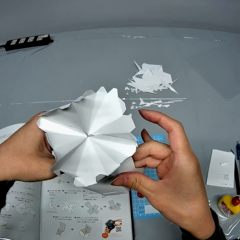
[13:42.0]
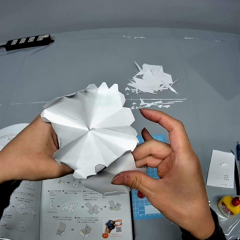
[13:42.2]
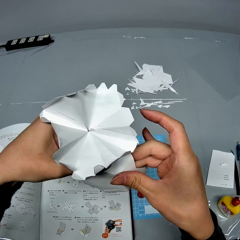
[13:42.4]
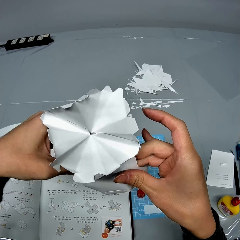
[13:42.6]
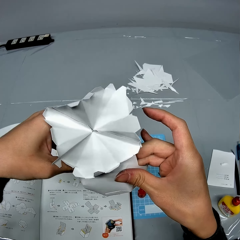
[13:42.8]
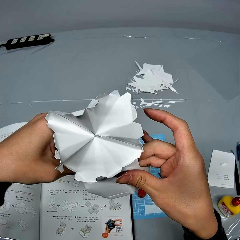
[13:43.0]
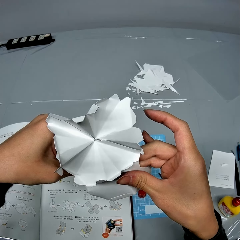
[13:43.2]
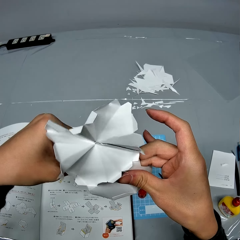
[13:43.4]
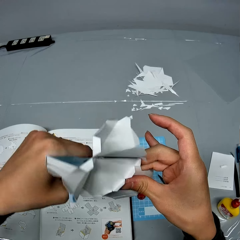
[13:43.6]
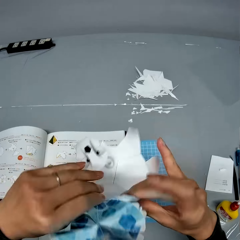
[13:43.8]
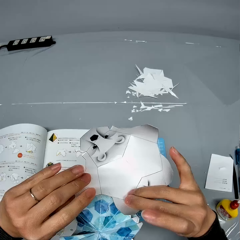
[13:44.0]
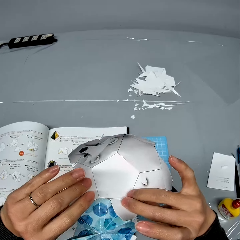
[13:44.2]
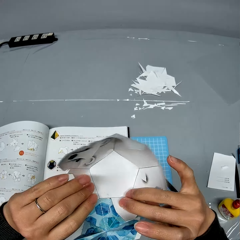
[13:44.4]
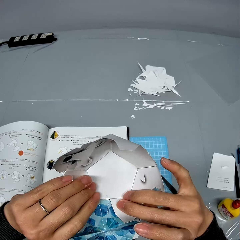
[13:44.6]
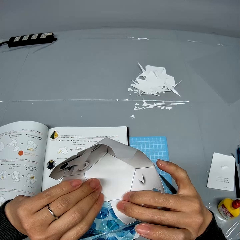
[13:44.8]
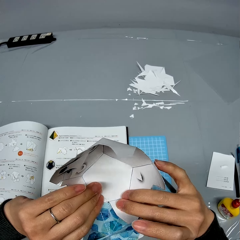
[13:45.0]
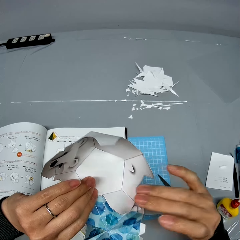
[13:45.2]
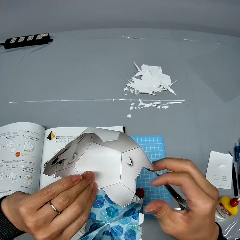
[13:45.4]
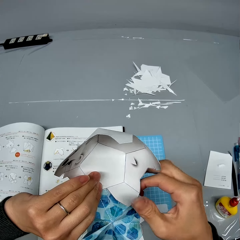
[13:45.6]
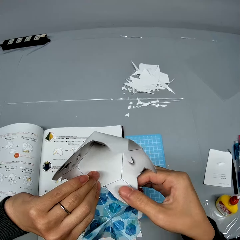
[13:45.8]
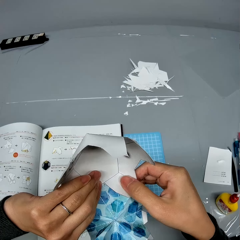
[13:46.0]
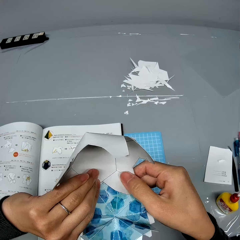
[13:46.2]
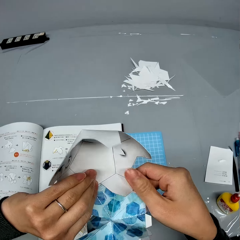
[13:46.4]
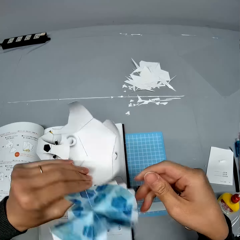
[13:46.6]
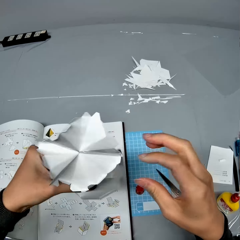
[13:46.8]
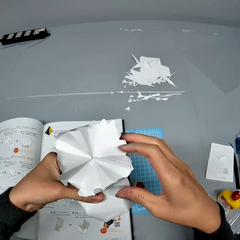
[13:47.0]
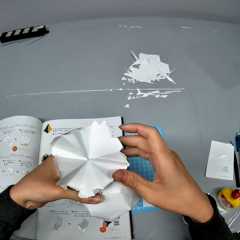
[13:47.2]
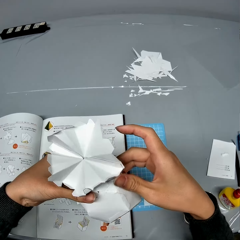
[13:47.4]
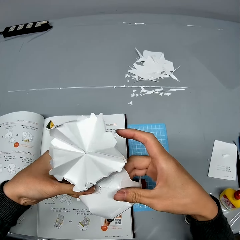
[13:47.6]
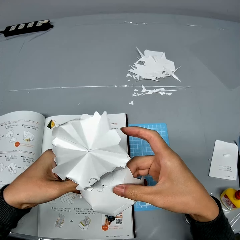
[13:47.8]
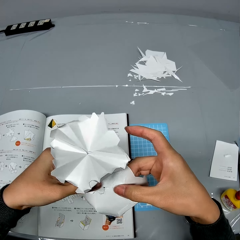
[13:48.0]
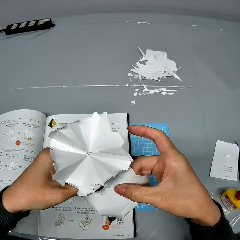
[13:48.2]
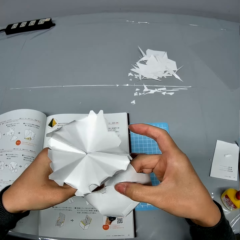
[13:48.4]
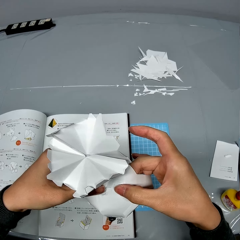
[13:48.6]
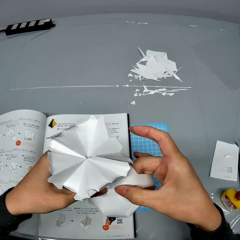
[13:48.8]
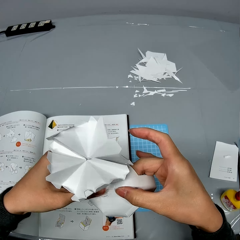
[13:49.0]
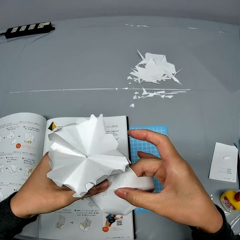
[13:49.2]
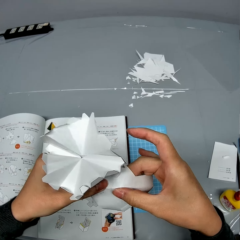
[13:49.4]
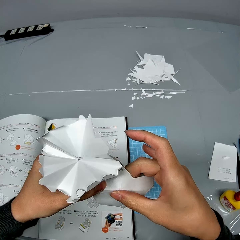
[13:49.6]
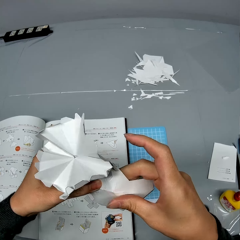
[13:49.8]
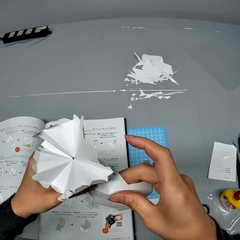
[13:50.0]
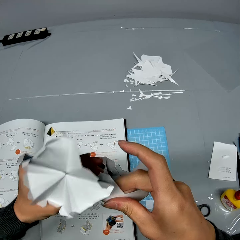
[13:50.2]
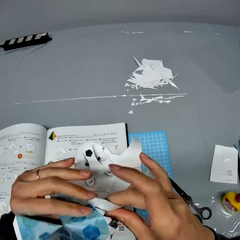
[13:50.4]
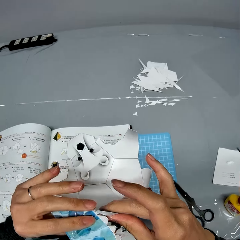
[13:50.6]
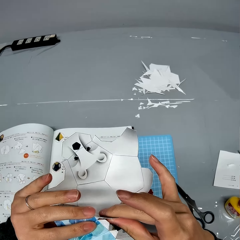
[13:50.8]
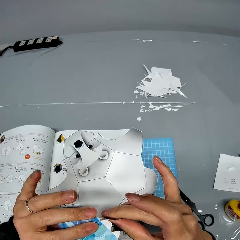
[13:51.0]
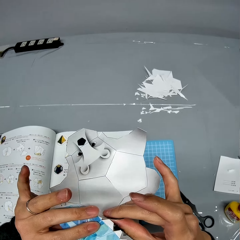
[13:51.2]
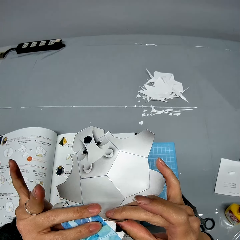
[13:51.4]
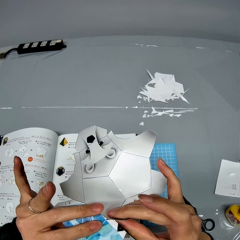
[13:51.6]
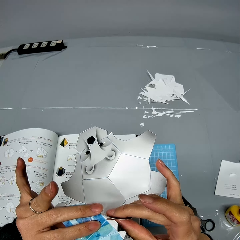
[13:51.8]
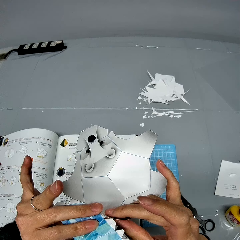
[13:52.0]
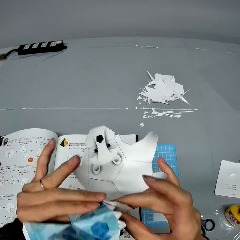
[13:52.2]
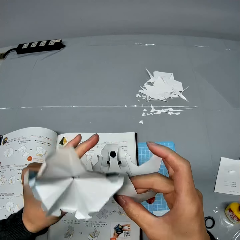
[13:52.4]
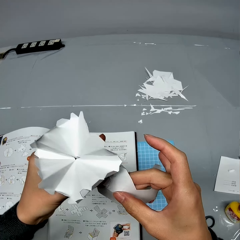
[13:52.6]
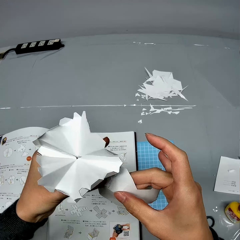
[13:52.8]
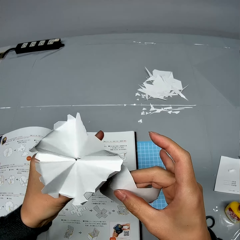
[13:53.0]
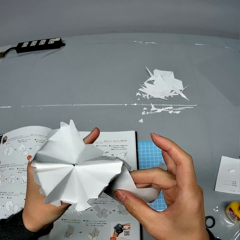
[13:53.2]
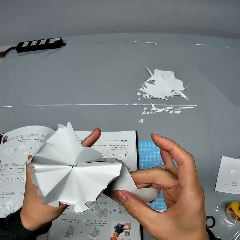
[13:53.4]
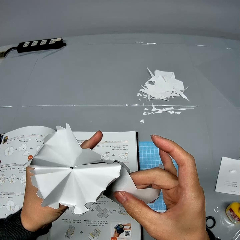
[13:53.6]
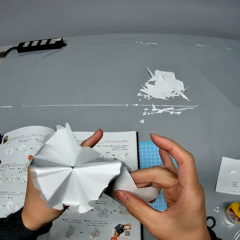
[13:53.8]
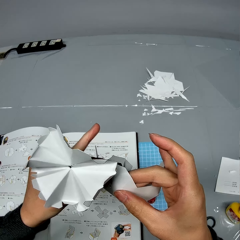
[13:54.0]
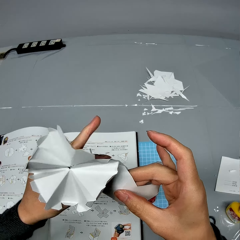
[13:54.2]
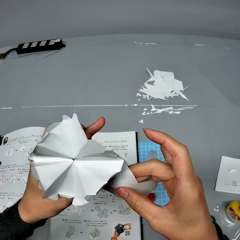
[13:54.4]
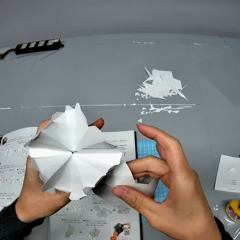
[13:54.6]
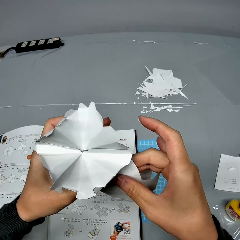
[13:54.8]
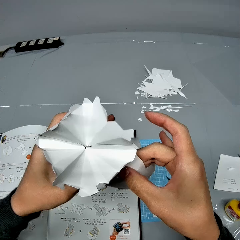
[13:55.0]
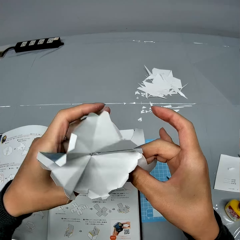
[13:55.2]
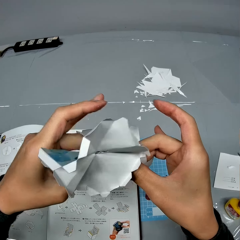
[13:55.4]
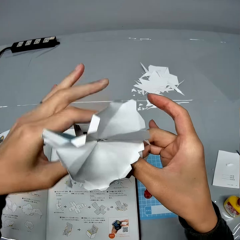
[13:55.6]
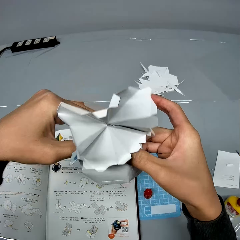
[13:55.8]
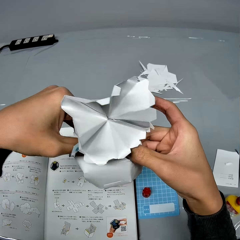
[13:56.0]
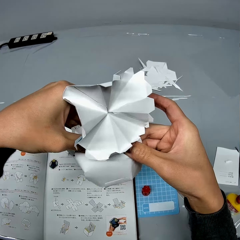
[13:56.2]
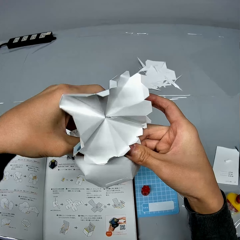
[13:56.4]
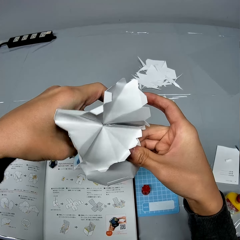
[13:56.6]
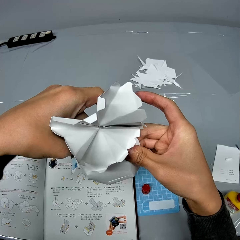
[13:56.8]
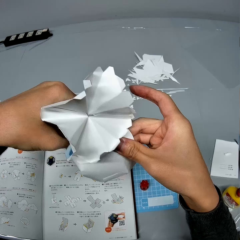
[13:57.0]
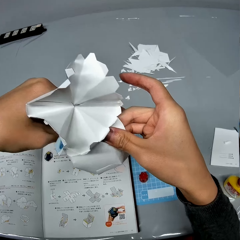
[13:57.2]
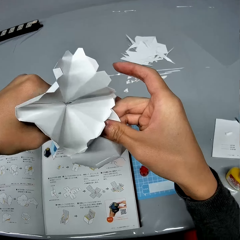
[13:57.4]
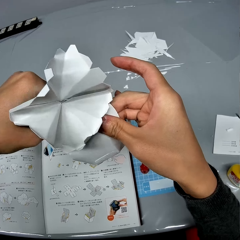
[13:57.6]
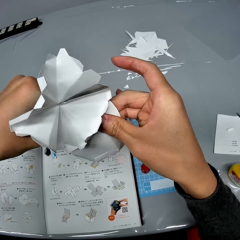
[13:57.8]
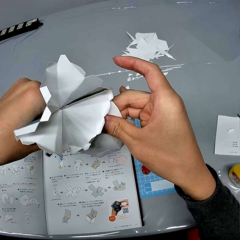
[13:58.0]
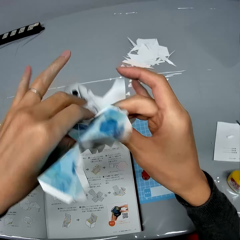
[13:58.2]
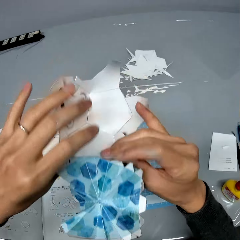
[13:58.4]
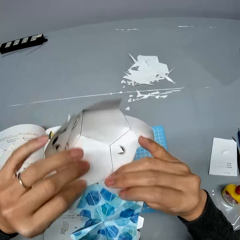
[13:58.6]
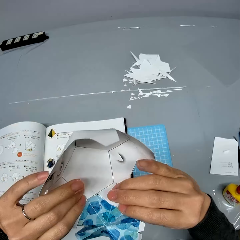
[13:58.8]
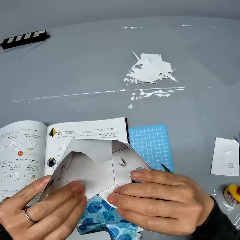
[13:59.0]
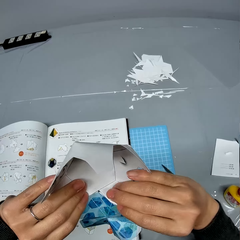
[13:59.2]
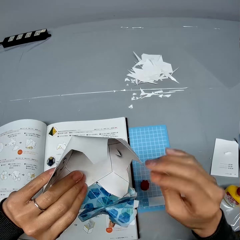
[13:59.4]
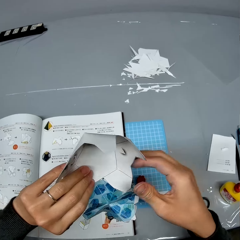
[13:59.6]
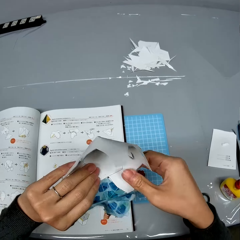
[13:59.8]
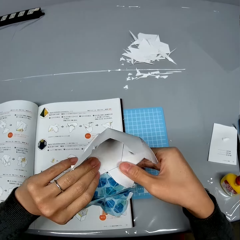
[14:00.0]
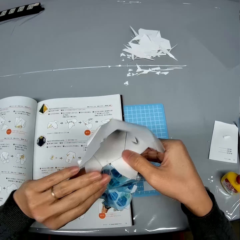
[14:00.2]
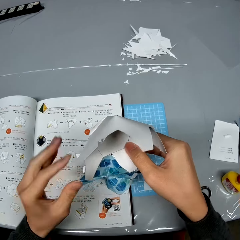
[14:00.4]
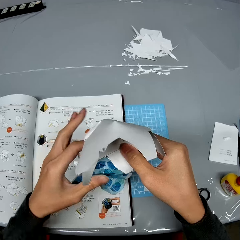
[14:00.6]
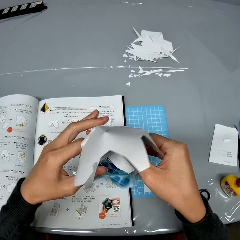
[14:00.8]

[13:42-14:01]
The camera wearer turns a paper craft repeatedly. They hold up the paper craft. They turn the paper craft.

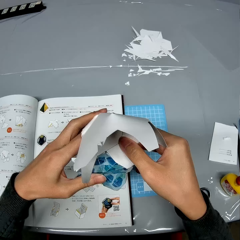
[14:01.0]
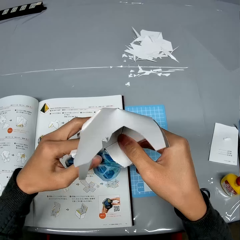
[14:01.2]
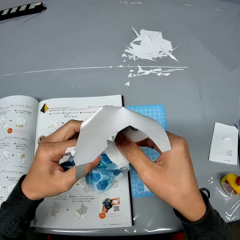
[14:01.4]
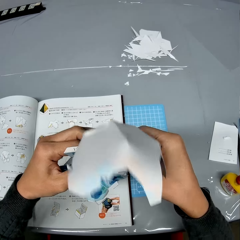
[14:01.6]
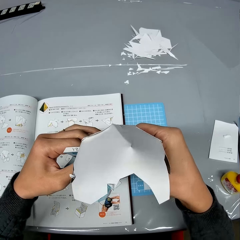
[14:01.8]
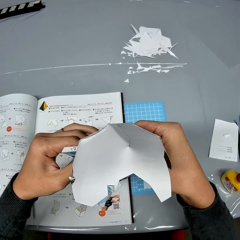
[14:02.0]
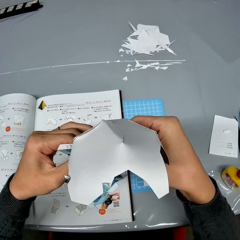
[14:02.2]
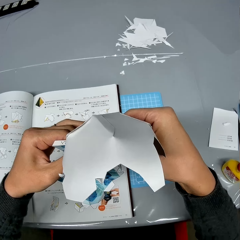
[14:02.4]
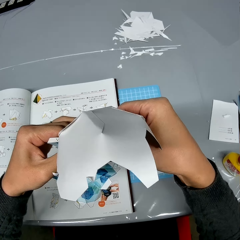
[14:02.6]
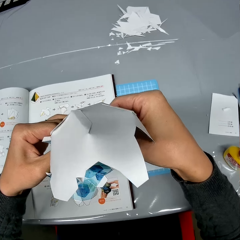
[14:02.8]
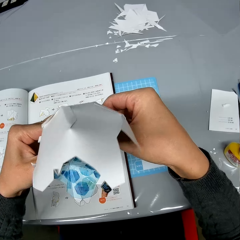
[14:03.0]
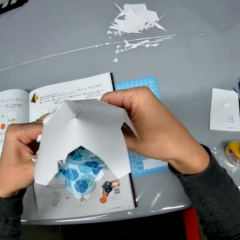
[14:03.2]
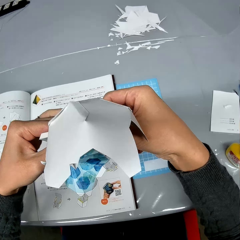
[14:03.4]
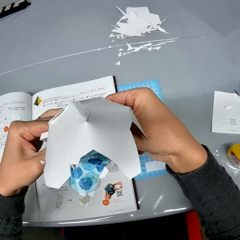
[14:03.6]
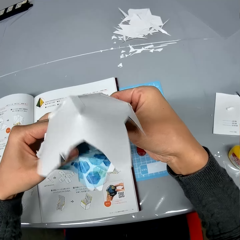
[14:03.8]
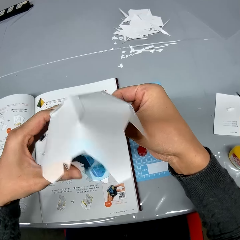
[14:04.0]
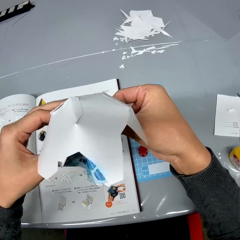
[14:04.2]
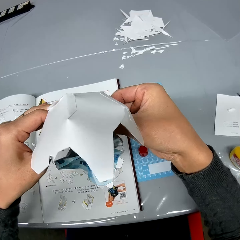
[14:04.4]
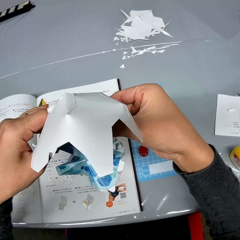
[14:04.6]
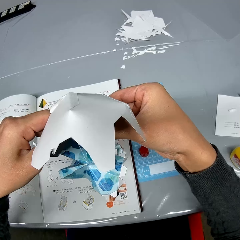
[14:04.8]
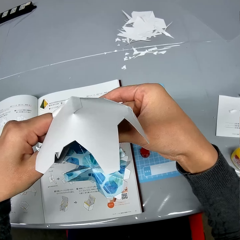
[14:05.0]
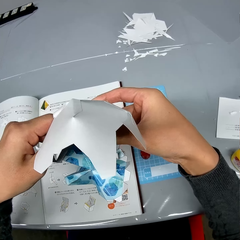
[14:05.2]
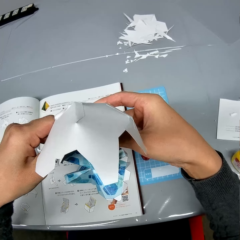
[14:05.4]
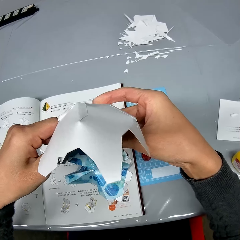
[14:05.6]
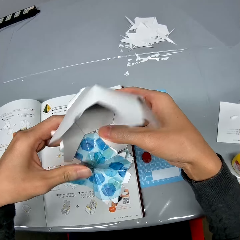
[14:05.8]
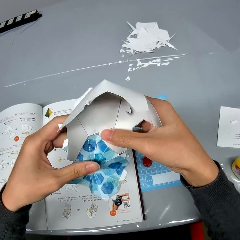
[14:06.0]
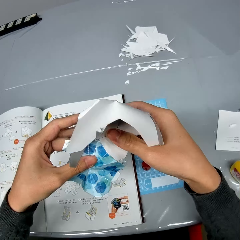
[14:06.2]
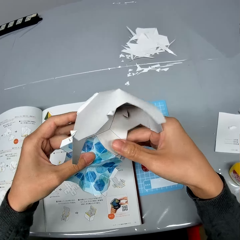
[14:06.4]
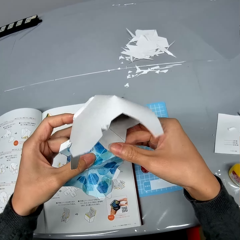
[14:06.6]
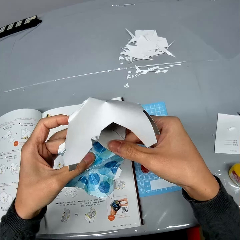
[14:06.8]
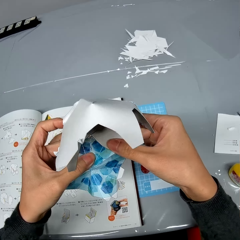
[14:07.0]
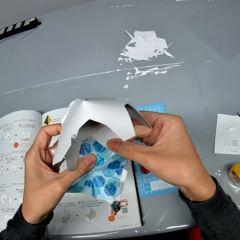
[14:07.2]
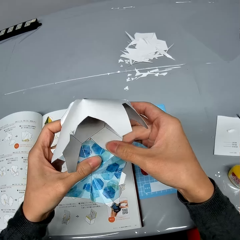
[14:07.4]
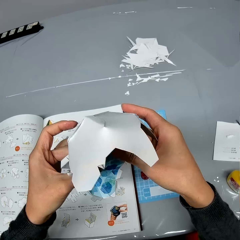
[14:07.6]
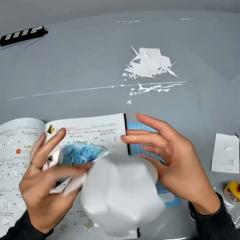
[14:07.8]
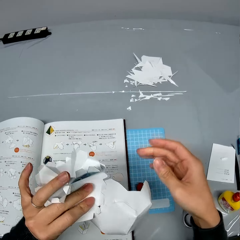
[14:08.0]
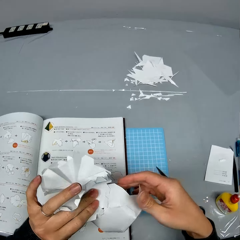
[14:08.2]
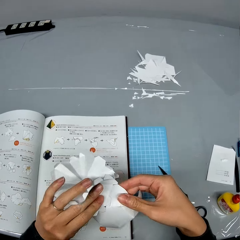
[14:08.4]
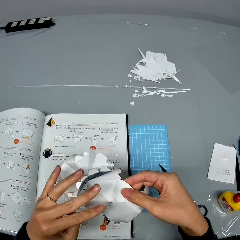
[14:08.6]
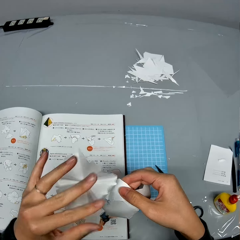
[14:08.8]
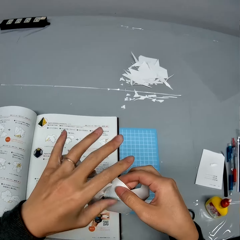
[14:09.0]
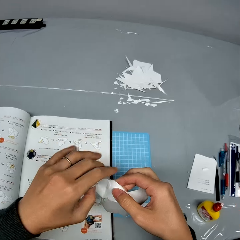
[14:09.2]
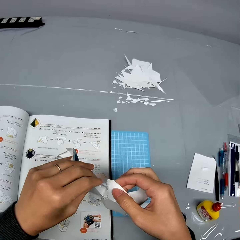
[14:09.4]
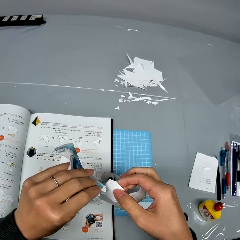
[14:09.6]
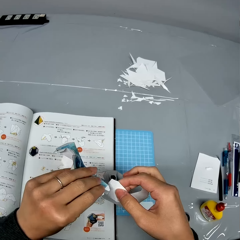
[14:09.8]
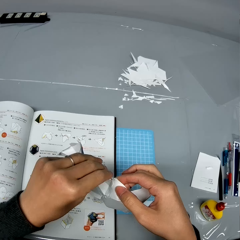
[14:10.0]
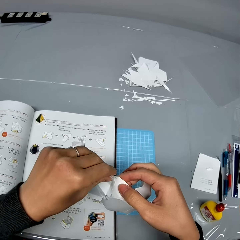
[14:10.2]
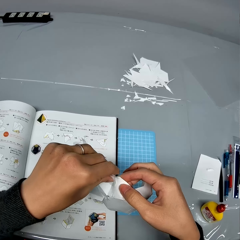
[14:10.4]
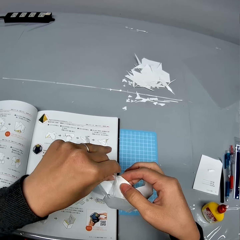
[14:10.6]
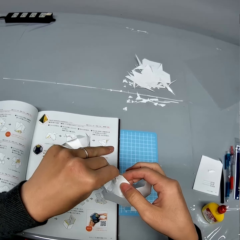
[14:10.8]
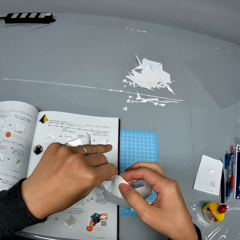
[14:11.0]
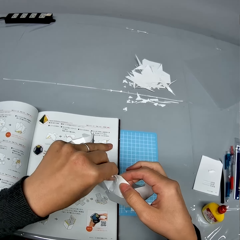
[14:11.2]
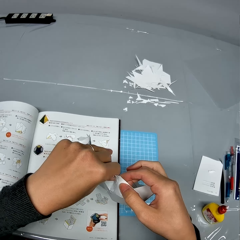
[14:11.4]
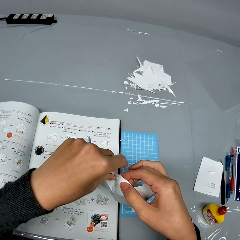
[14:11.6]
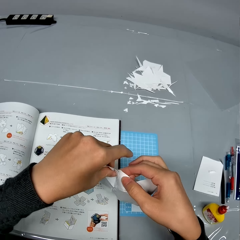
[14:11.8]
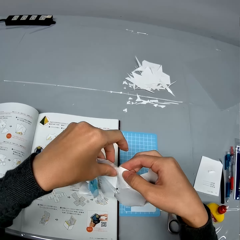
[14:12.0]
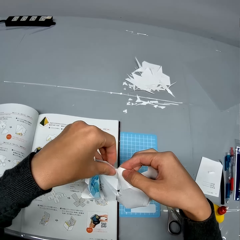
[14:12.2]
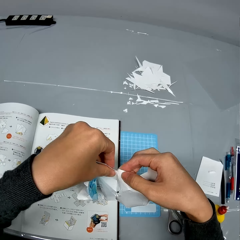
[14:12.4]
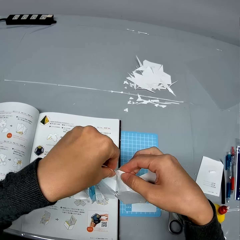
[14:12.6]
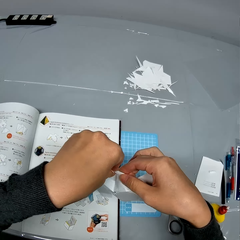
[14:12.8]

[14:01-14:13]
The camera wearer fixes the paper craft. They turn the paper craft. They fix the paper craft.
